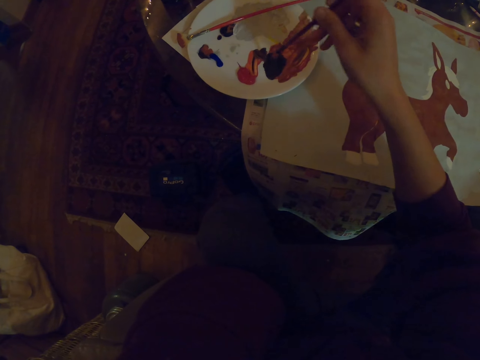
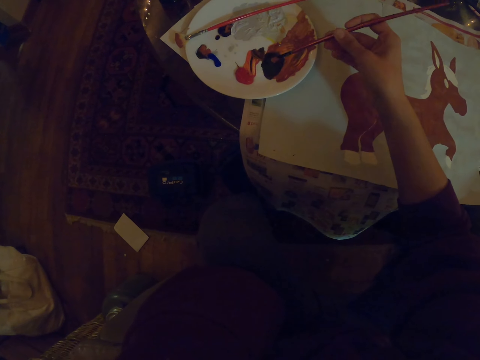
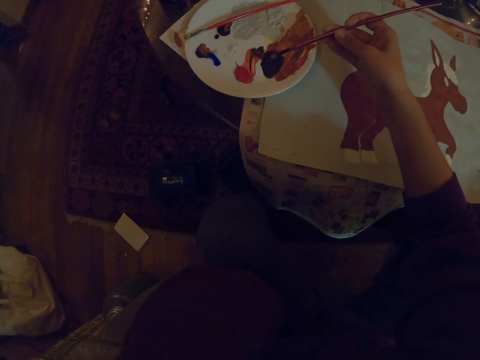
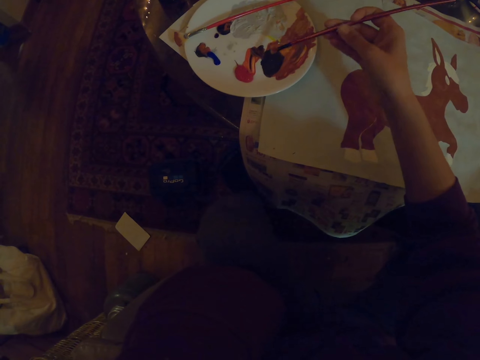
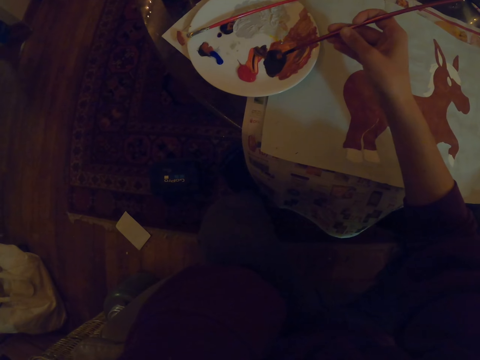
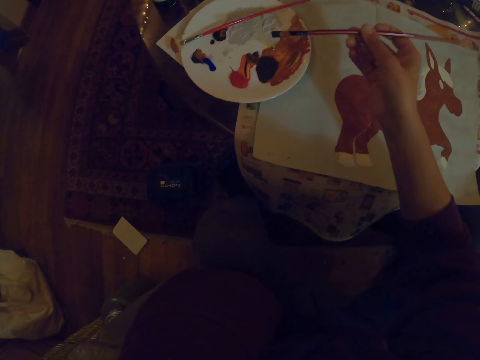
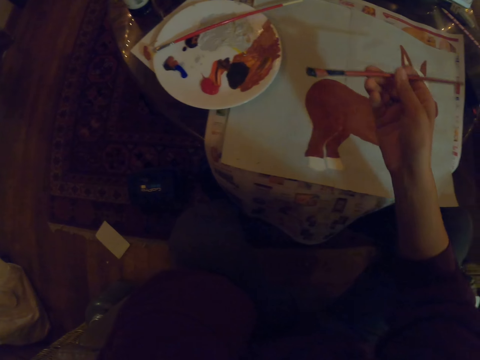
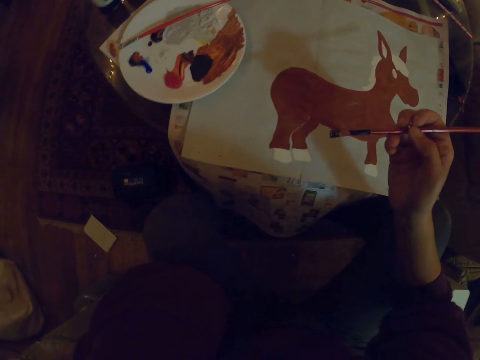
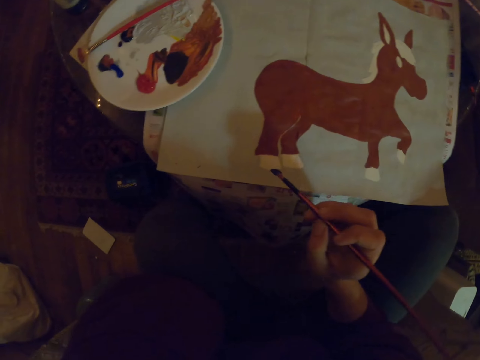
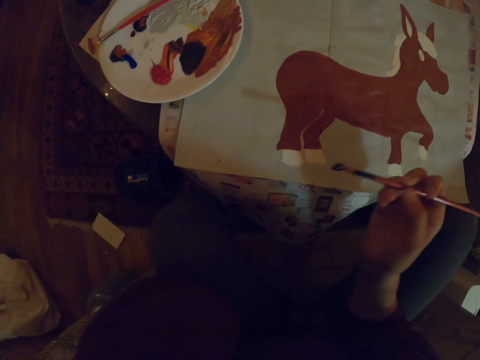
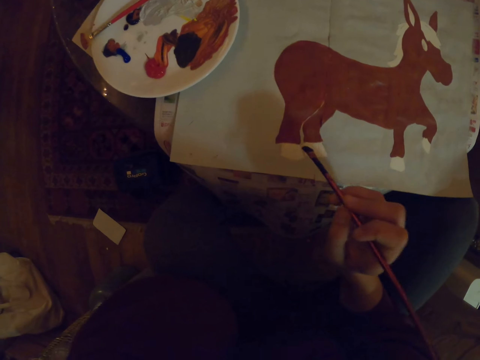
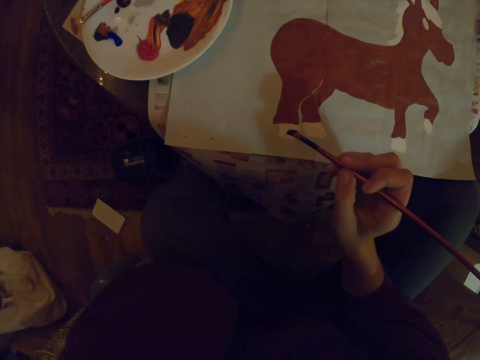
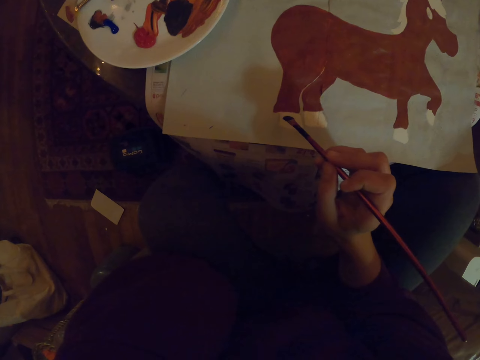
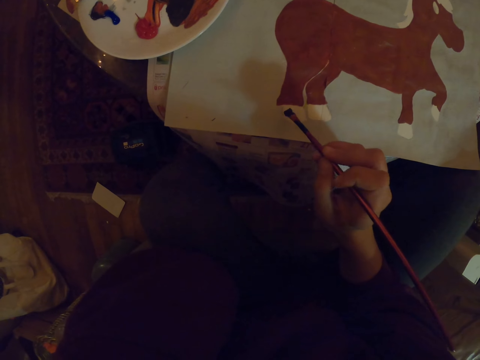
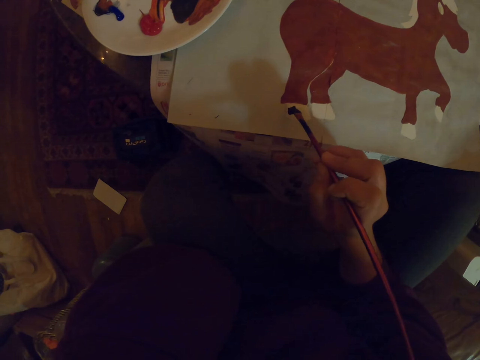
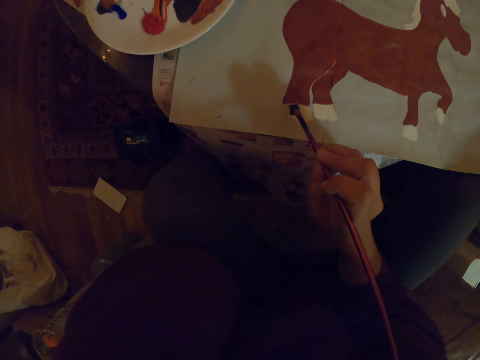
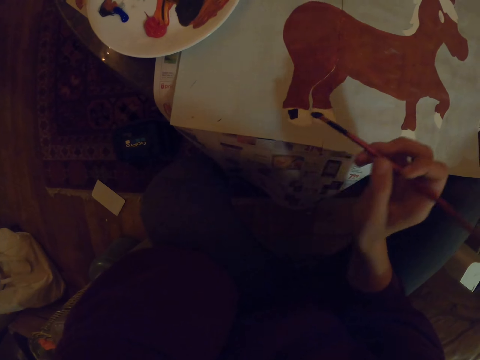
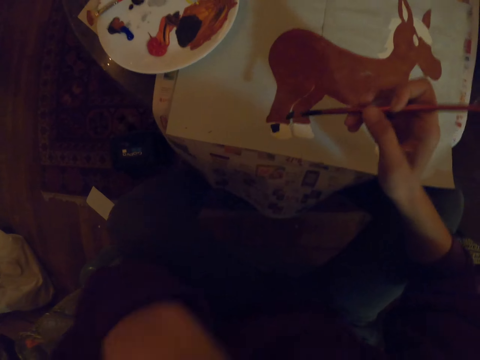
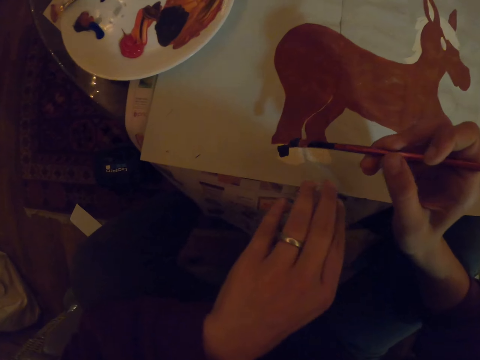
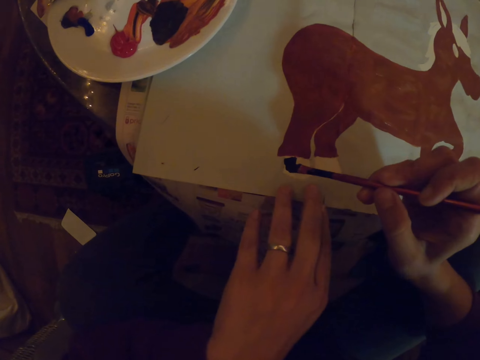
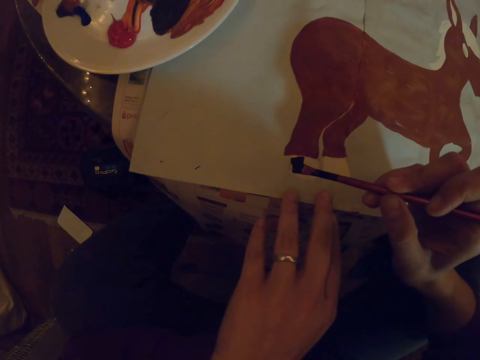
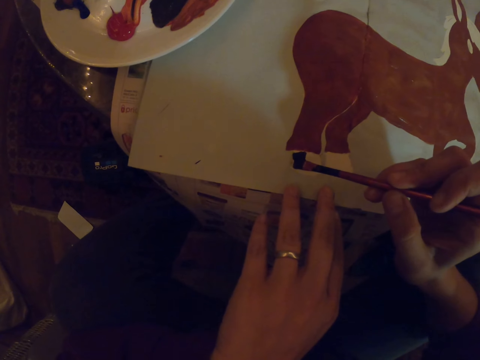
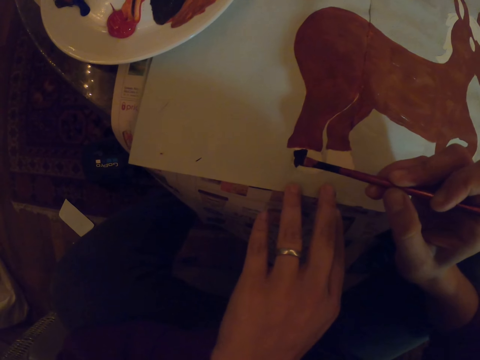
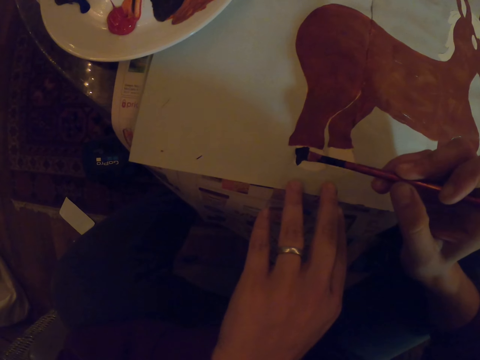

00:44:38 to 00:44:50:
The camera wearer lifts the art brush. They paint the sketch on the paper with the art brush.

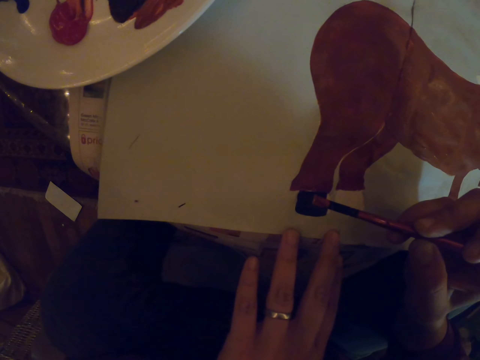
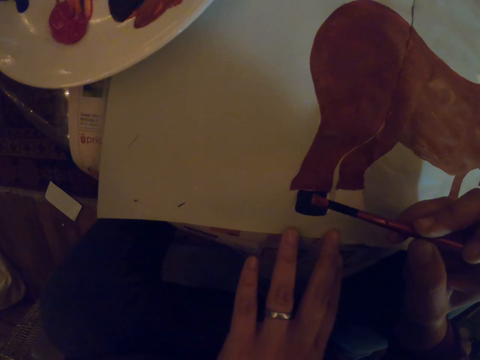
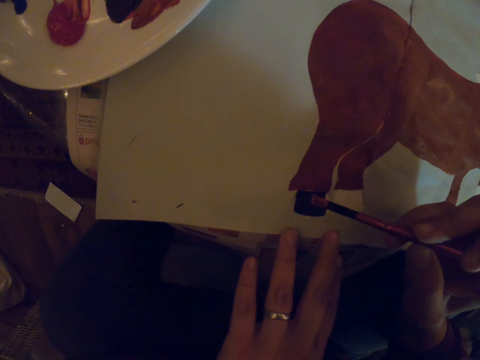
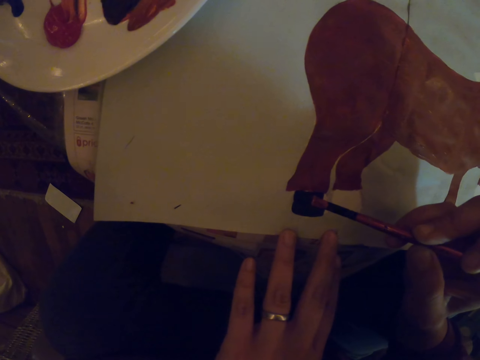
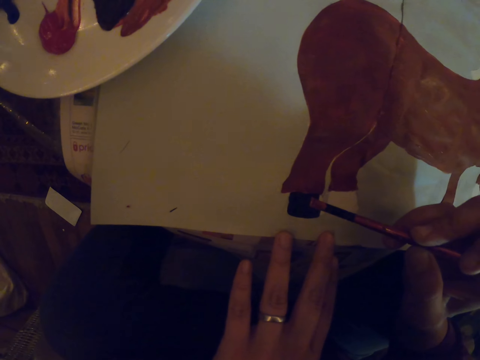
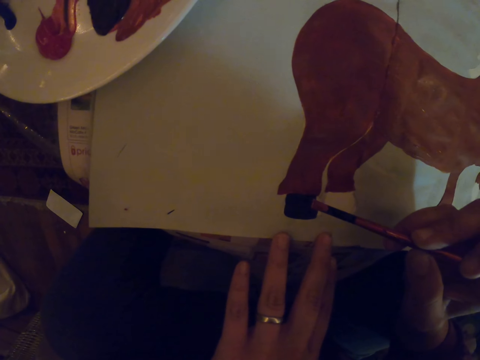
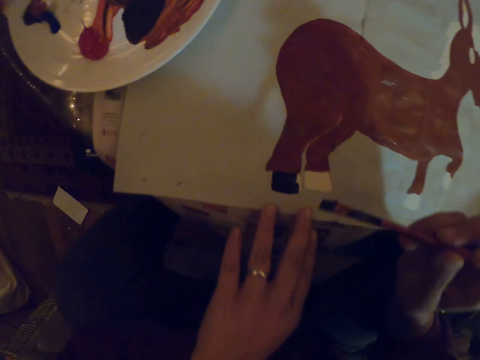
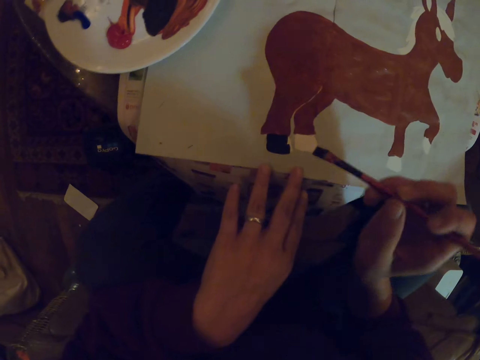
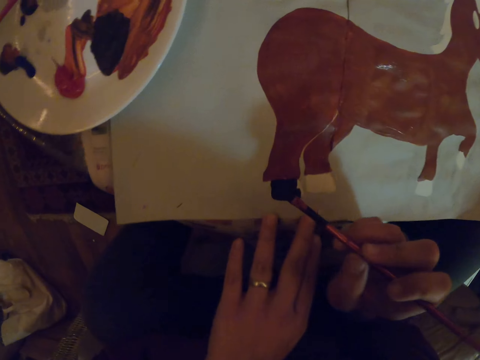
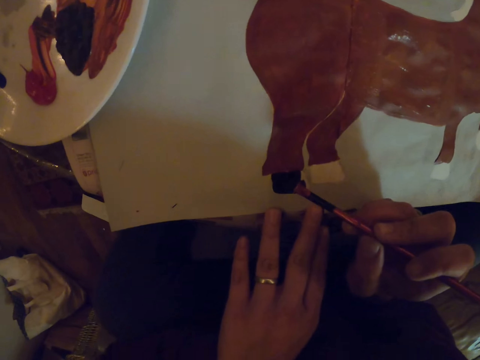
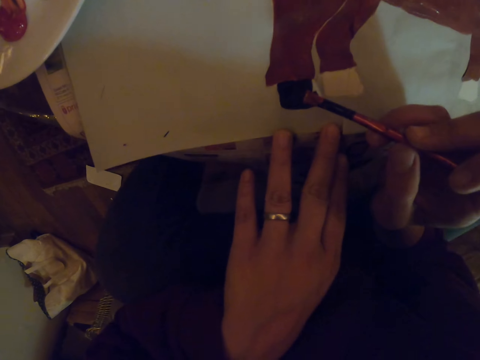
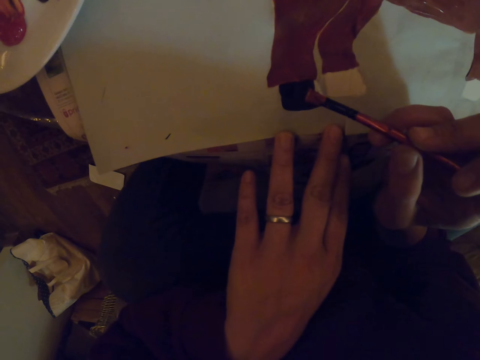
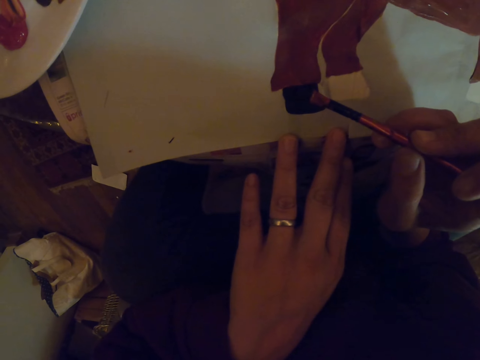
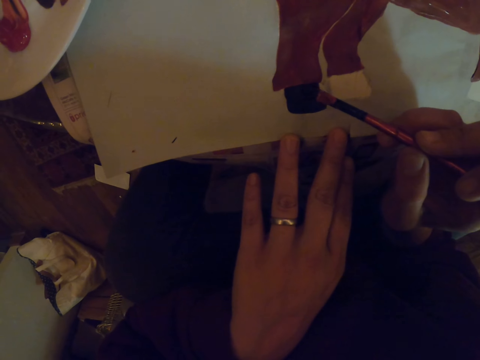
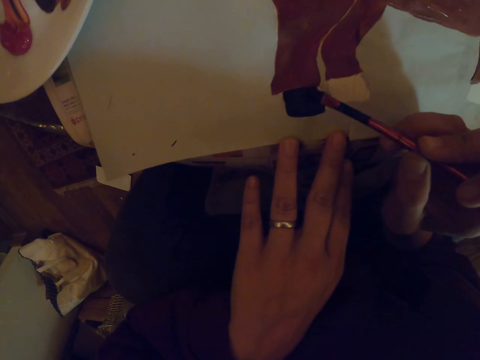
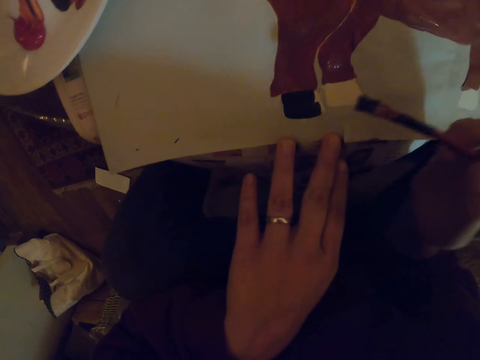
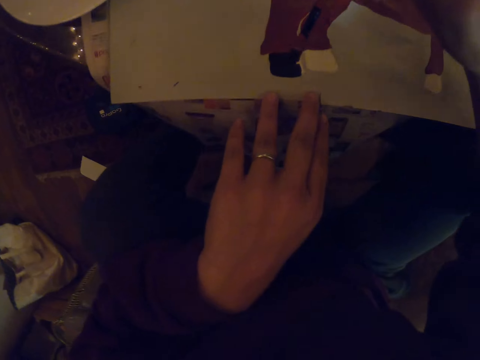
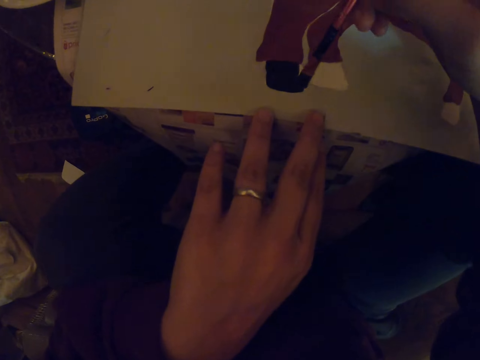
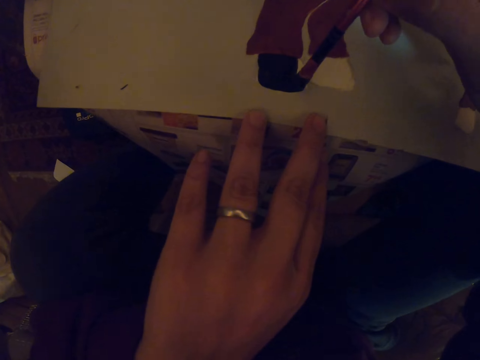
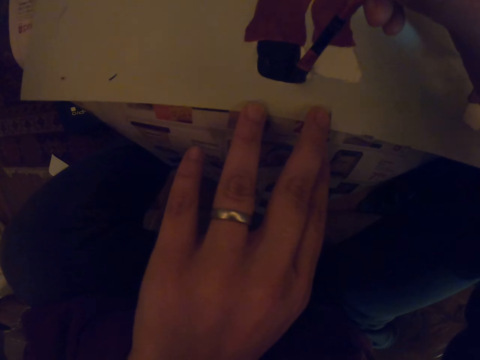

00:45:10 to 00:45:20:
The camera wearer pauses. They lift an art brush and paint a sketch with the art brush.

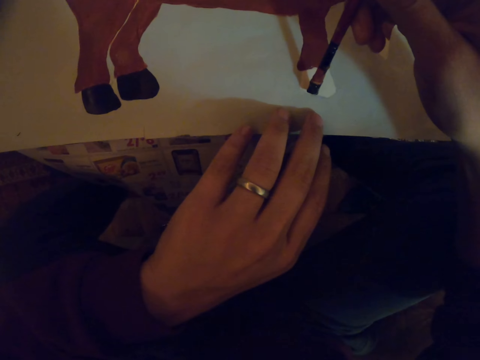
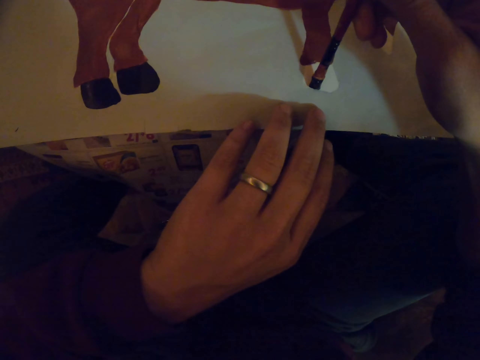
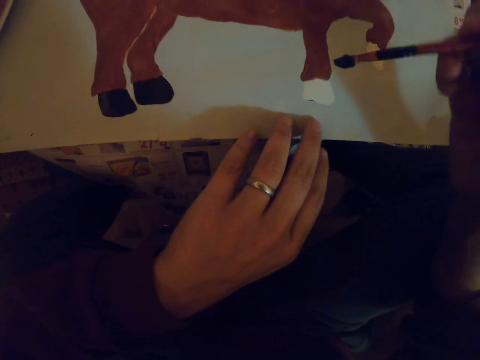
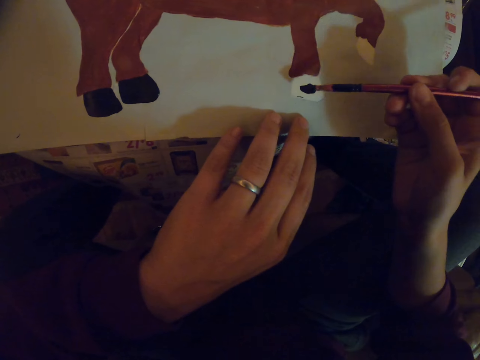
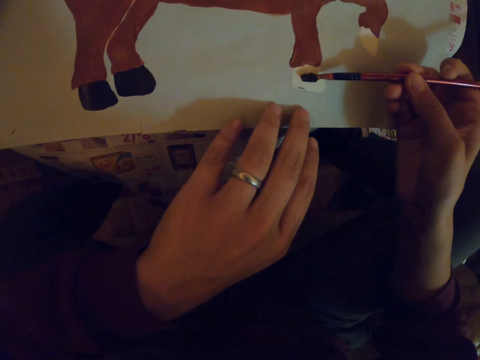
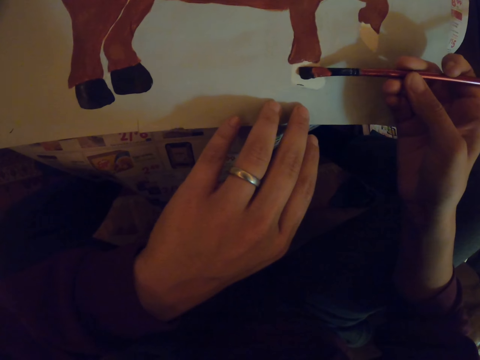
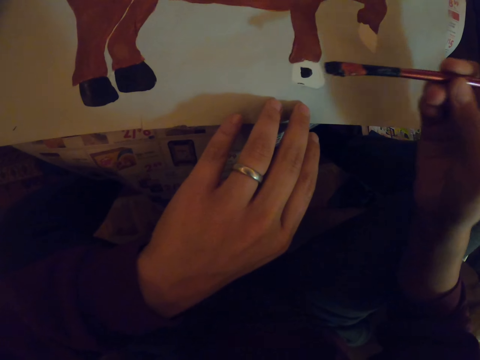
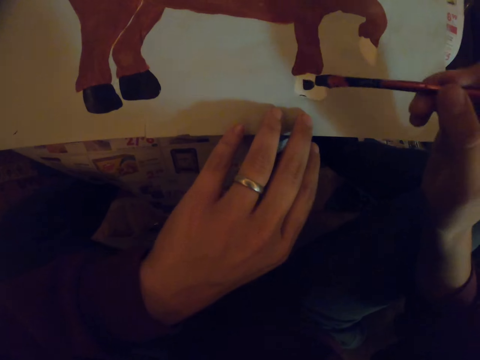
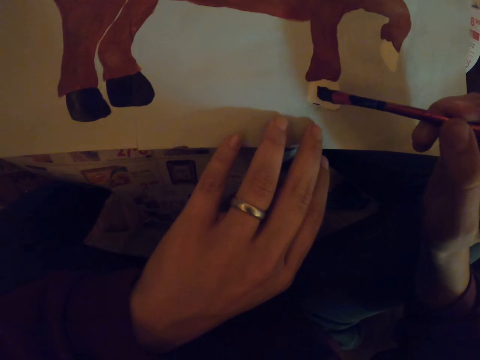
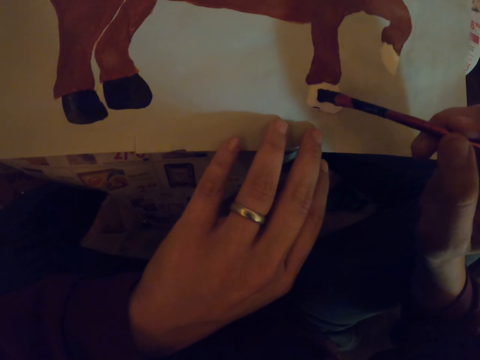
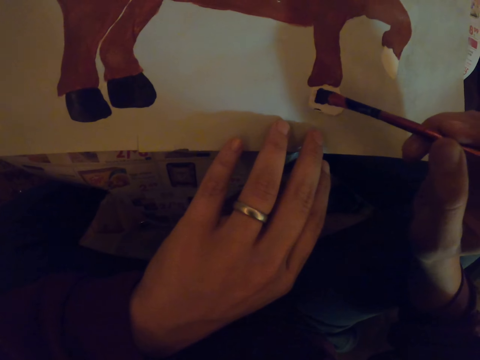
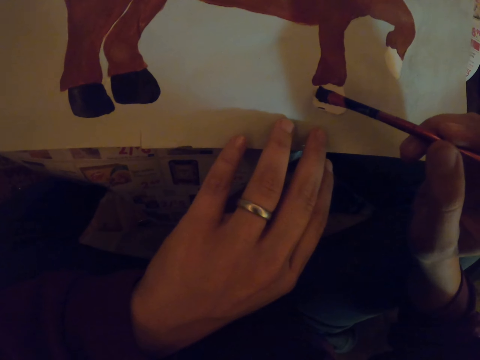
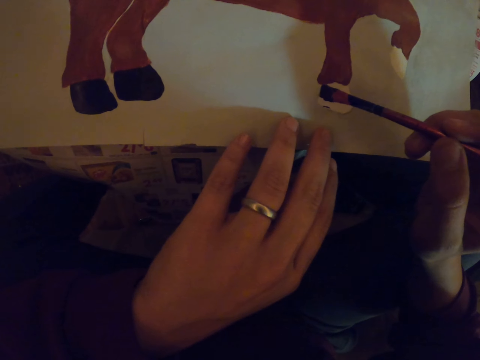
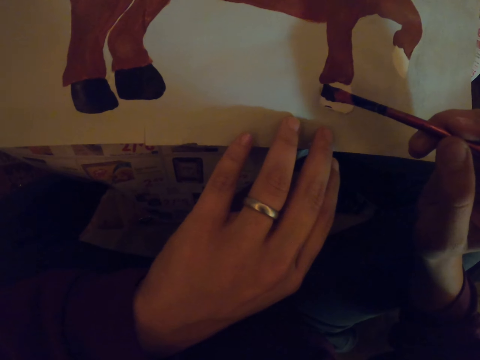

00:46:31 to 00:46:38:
The camera wearer rotates a paint brush.
